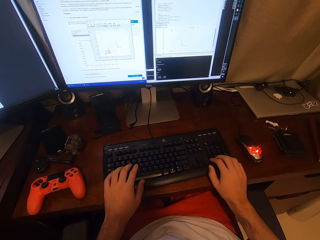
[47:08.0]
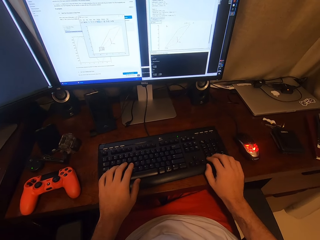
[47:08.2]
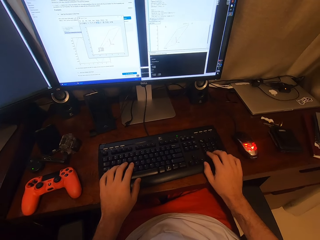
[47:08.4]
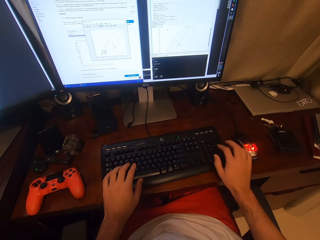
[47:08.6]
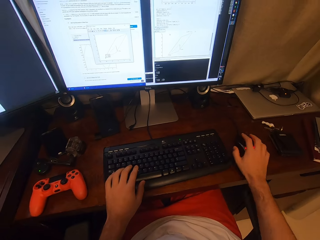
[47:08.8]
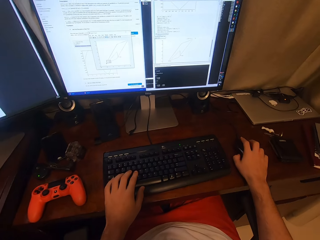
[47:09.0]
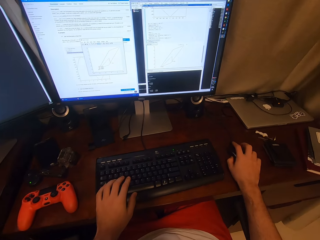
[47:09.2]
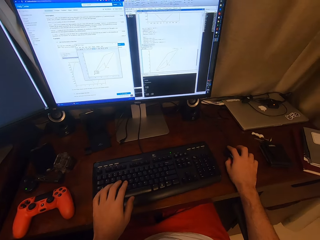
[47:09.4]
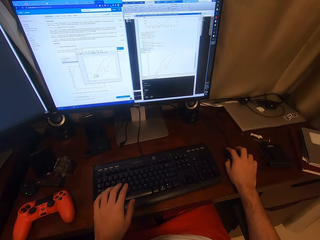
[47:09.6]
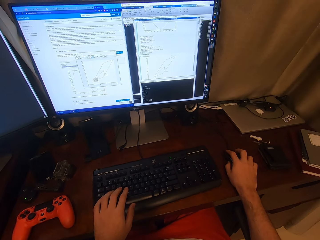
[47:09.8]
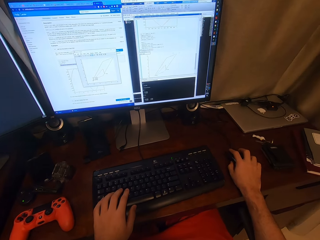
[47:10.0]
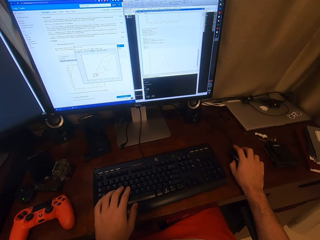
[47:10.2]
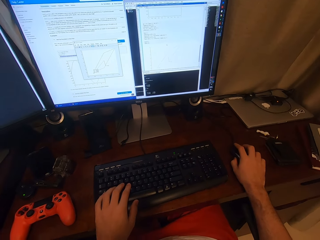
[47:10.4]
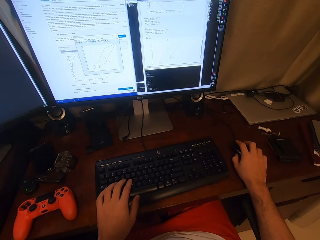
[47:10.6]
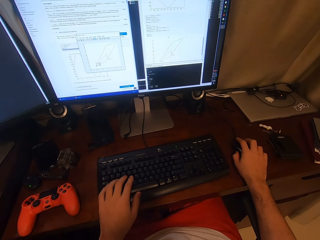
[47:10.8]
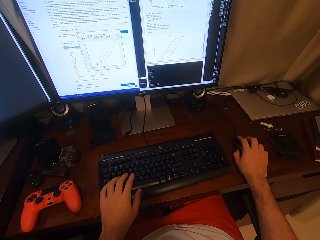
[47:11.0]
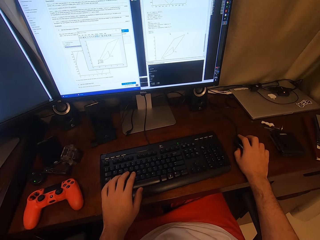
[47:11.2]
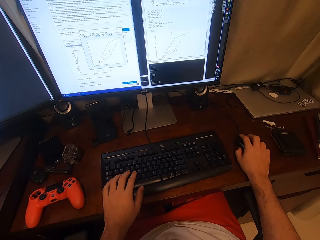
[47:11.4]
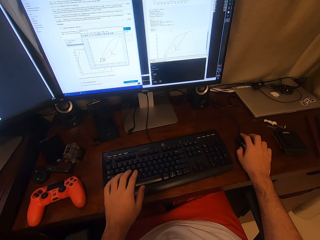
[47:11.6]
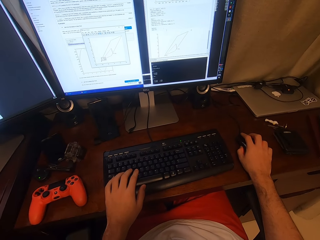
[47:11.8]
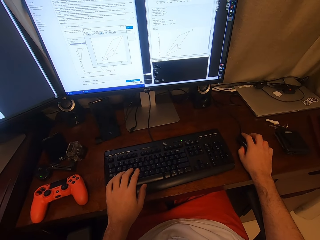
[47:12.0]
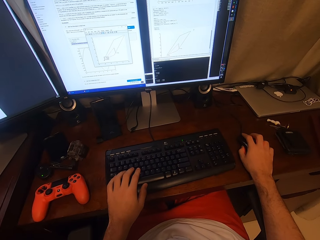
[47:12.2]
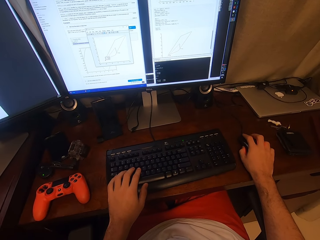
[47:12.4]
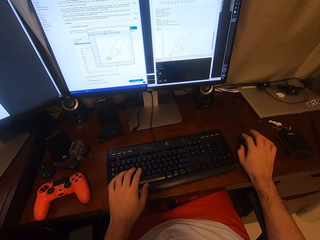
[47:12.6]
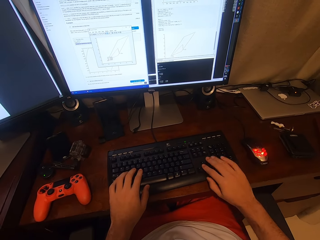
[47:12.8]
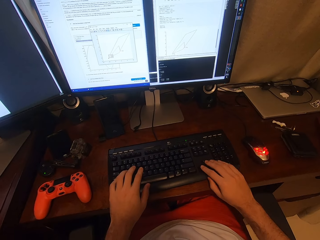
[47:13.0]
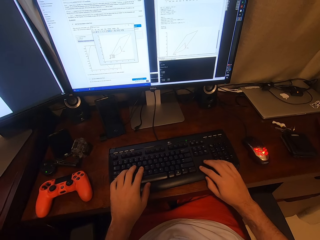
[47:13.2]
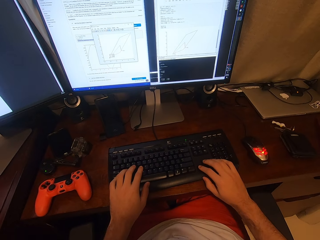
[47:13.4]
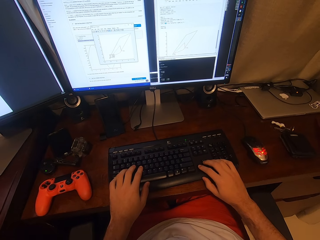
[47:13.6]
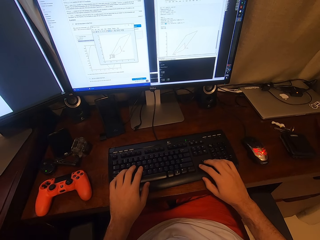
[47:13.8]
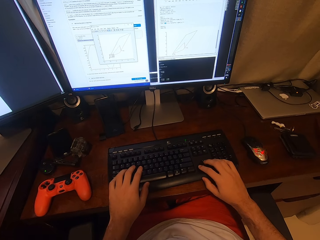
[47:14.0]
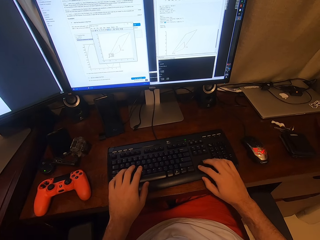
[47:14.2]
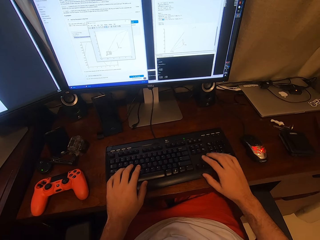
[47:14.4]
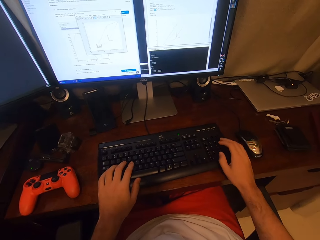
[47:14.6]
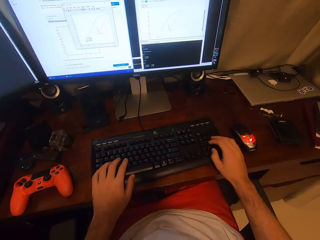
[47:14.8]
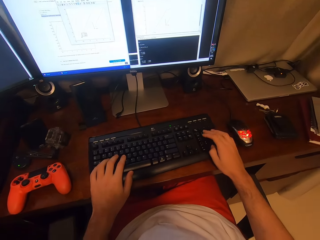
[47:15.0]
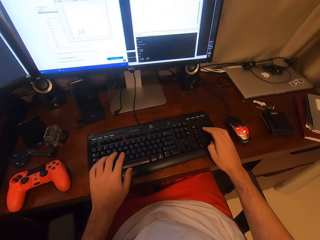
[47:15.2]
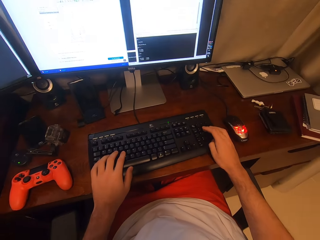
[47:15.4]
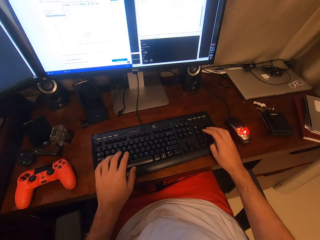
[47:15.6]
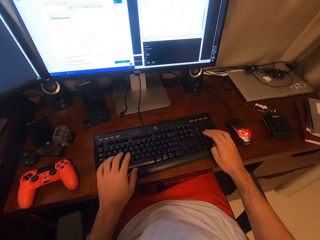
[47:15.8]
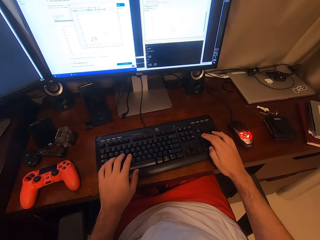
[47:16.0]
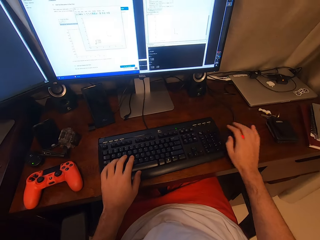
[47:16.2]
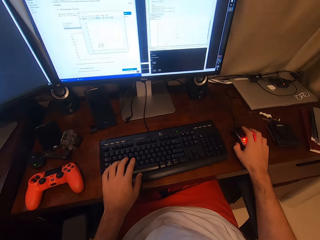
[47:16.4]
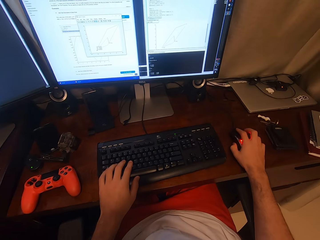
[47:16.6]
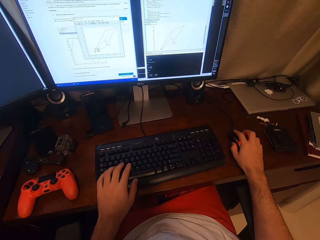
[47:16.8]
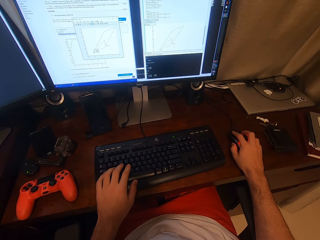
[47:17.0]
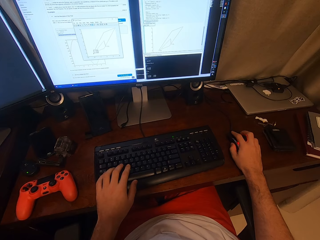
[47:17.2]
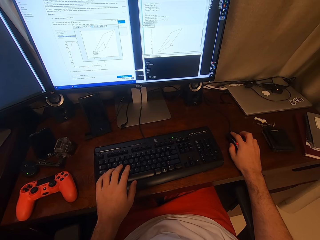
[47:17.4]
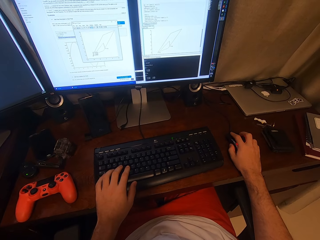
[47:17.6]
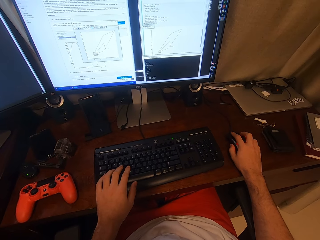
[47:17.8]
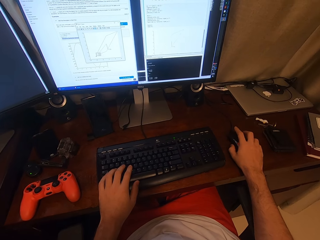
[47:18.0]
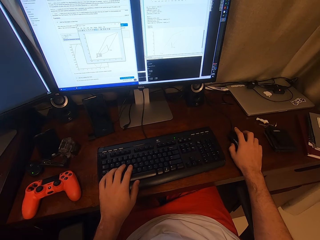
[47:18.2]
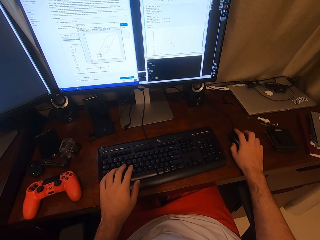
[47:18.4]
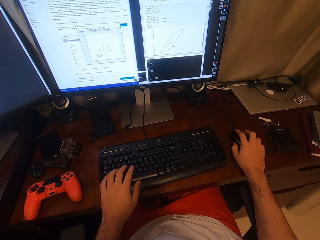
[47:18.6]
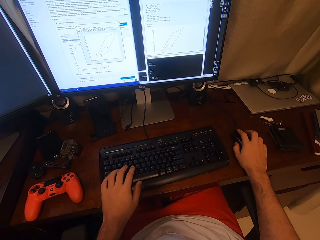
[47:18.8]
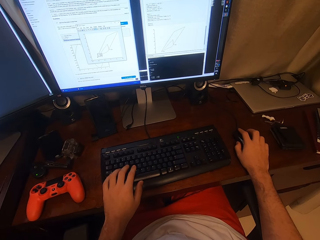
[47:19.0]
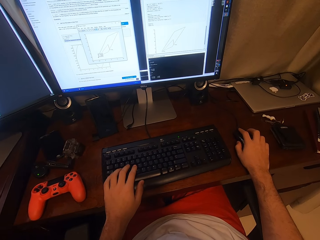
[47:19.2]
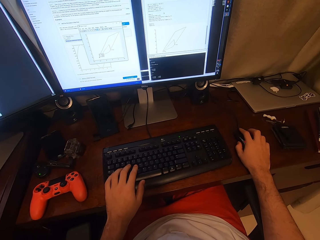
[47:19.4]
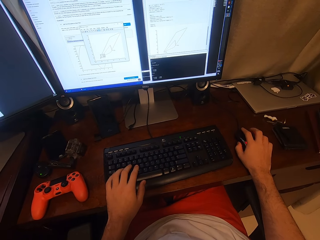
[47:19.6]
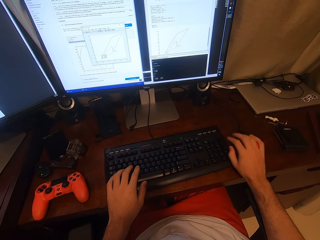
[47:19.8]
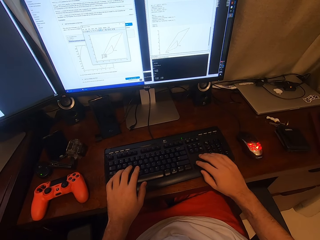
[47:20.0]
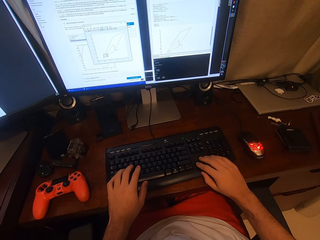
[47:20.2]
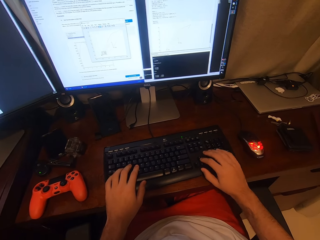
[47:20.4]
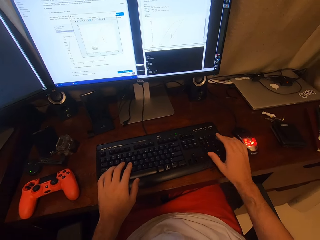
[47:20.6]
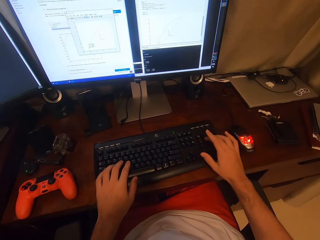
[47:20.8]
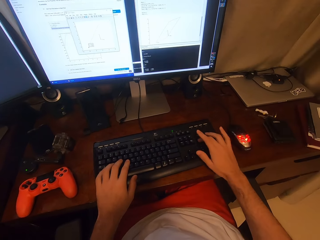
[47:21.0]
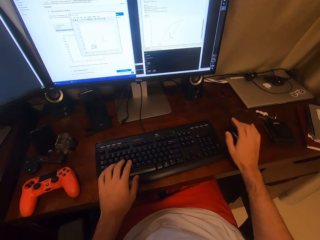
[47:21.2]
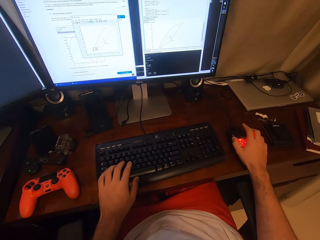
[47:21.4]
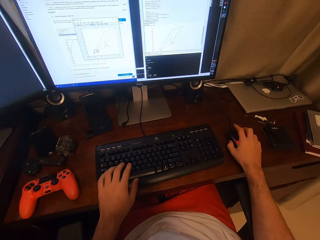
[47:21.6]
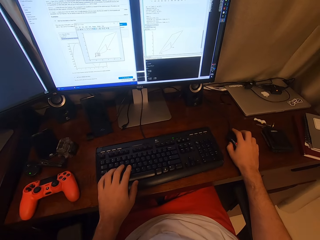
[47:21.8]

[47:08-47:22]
The camera wearer clicks a mouse. They type a keyboard. They type the keyboard again.

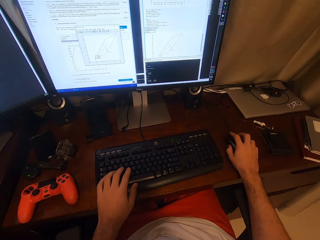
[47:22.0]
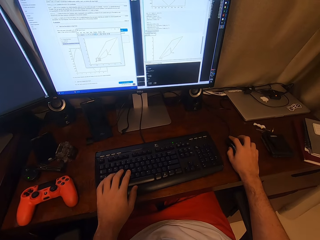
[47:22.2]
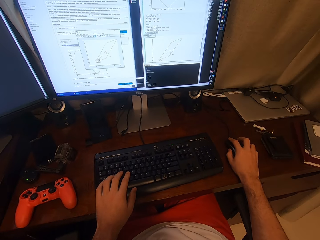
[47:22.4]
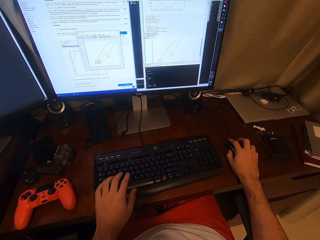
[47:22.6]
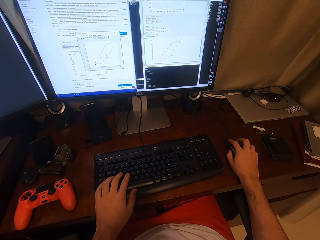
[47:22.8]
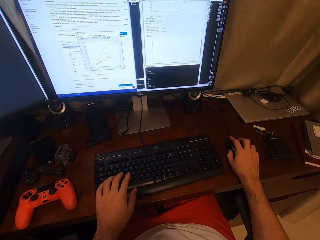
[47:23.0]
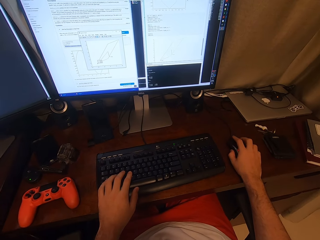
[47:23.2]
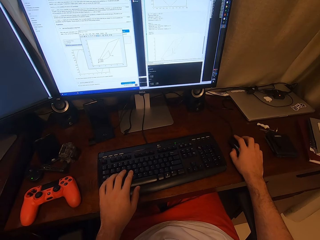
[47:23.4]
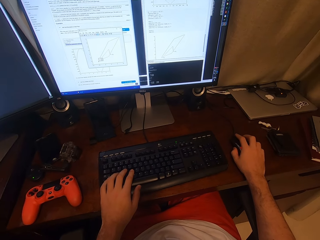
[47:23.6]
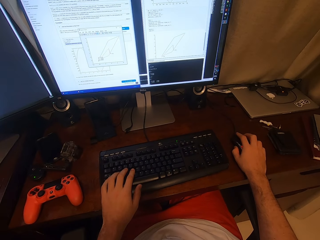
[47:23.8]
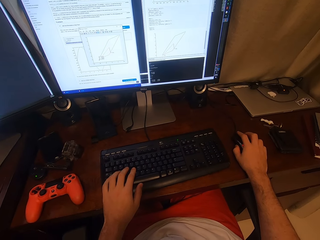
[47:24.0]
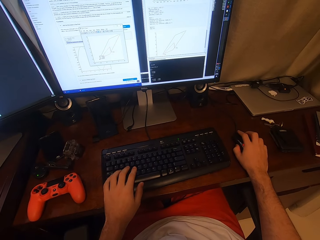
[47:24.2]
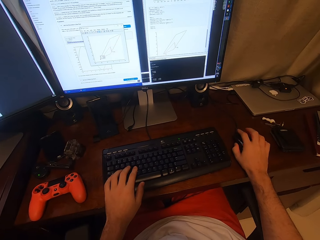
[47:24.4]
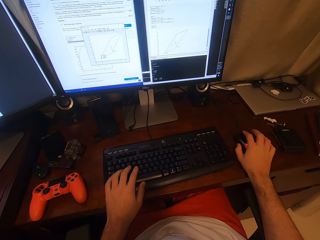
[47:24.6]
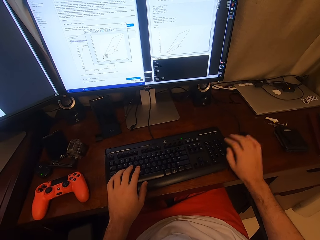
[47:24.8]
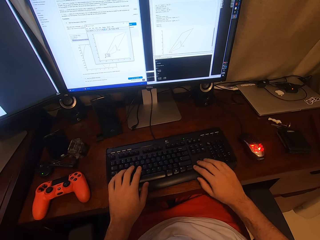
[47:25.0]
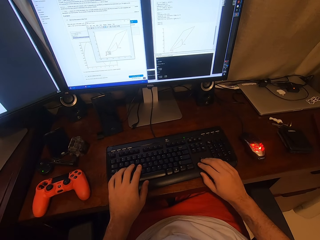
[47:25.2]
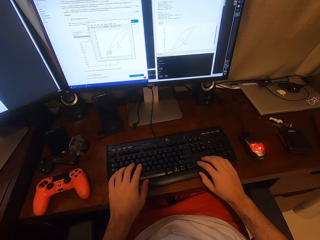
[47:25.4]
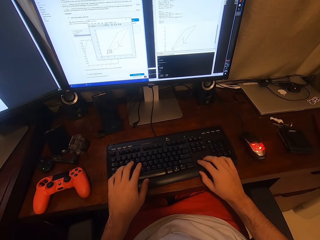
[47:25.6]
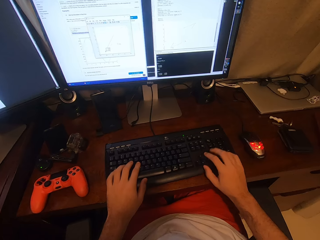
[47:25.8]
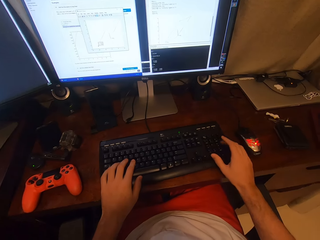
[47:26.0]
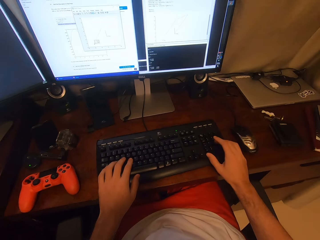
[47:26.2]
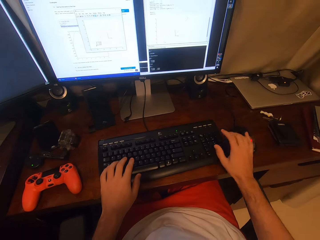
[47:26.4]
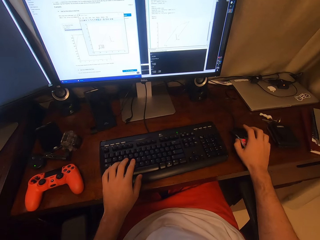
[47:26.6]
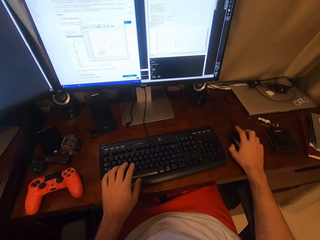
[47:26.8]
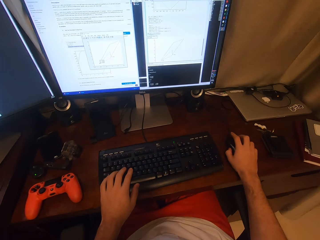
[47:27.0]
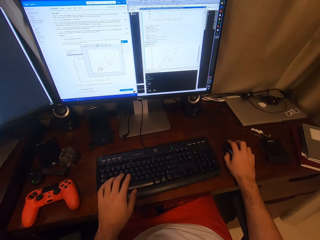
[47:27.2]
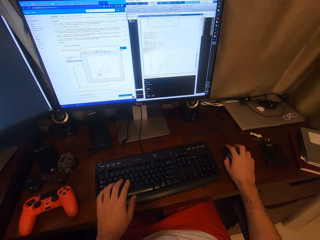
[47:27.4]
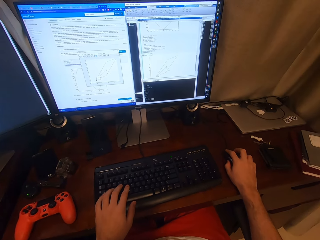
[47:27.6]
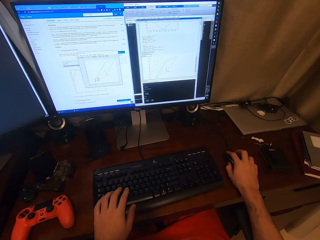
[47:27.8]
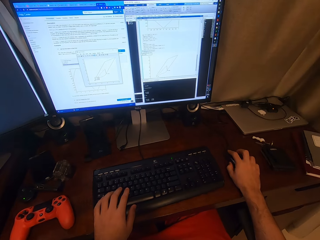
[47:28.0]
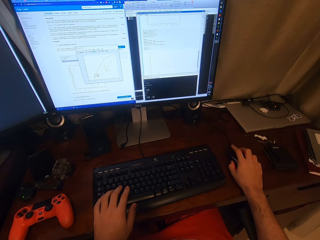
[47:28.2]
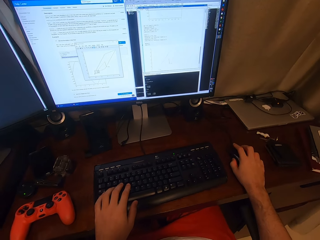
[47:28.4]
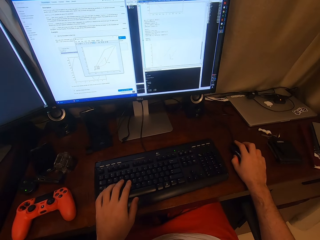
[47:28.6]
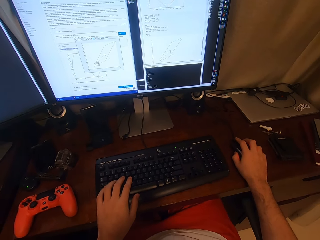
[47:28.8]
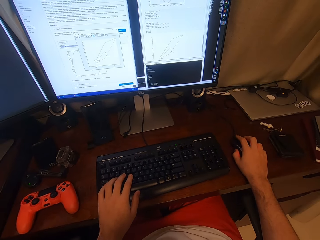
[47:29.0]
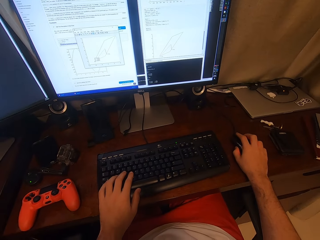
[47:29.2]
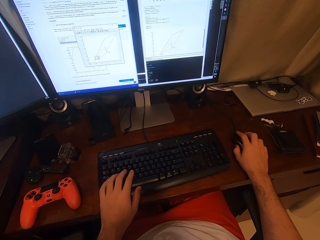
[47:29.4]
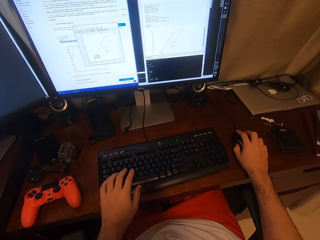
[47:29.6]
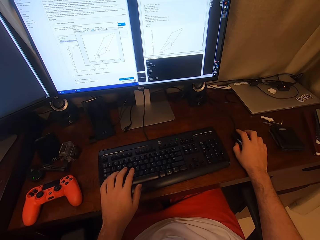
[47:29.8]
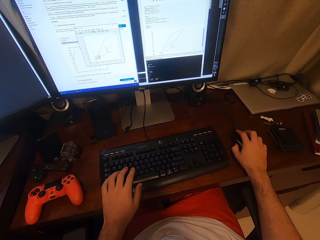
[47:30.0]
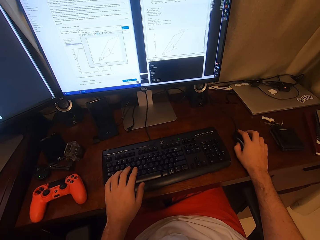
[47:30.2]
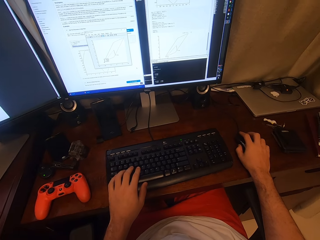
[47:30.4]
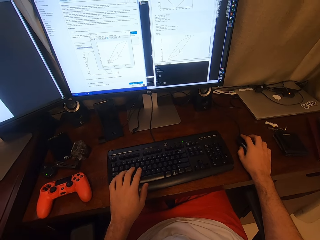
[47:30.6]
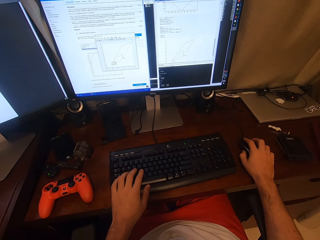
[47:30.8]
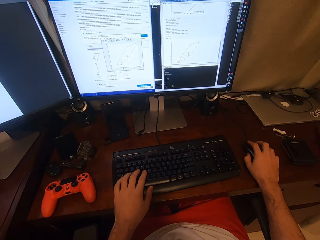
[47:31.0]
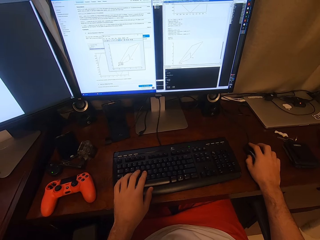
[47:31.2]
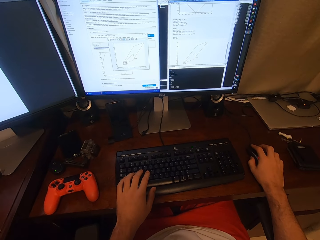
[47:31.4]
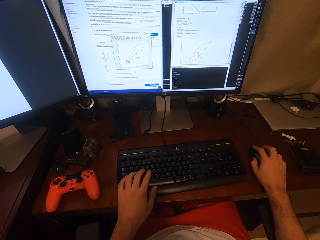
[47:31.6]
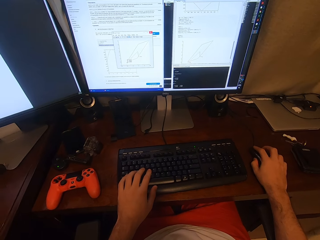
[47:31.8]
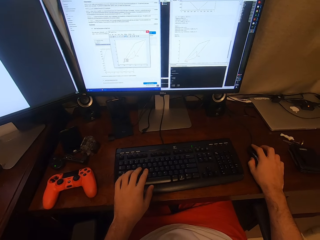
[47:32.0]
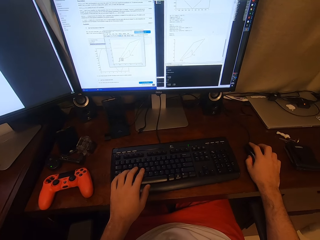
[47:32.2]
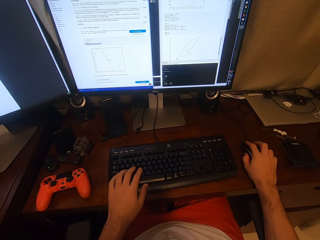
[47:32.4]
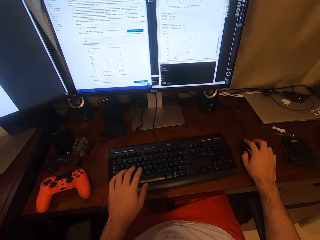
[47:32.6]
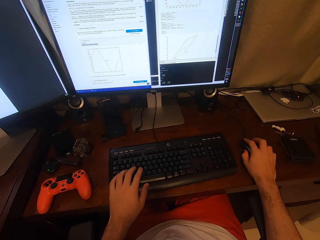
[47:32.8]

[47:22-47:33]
The camera wearer types a keyboard. They click a mouse.
